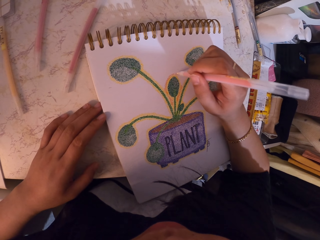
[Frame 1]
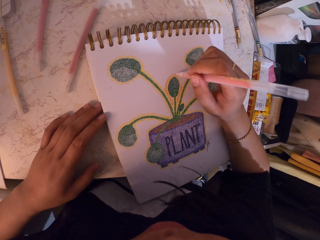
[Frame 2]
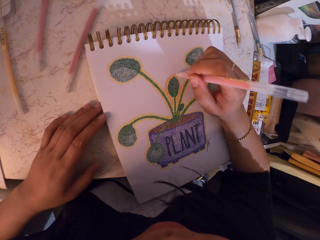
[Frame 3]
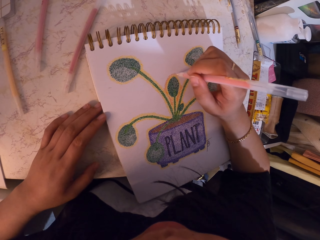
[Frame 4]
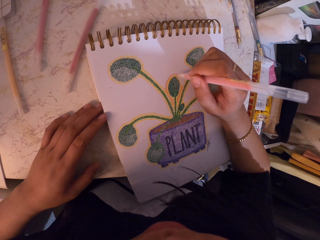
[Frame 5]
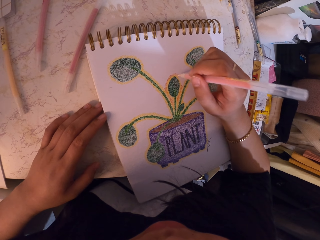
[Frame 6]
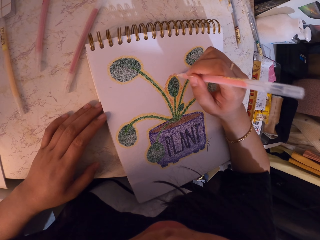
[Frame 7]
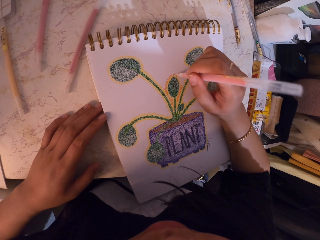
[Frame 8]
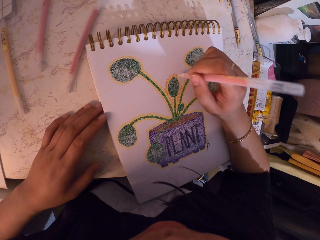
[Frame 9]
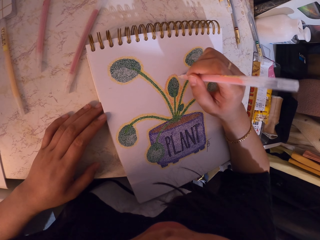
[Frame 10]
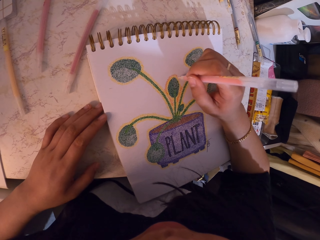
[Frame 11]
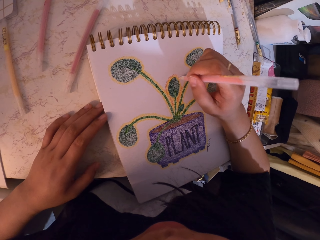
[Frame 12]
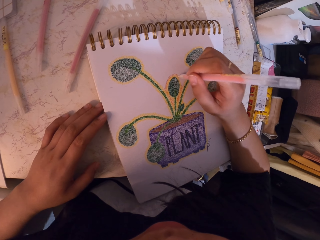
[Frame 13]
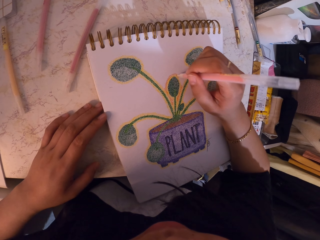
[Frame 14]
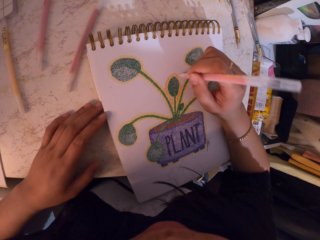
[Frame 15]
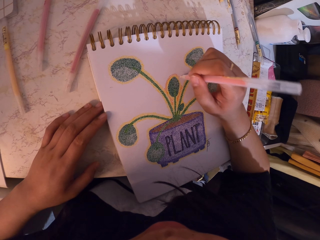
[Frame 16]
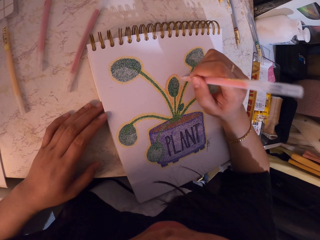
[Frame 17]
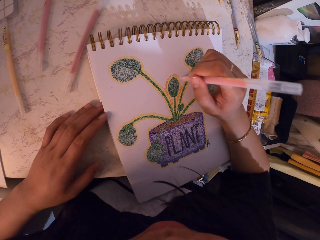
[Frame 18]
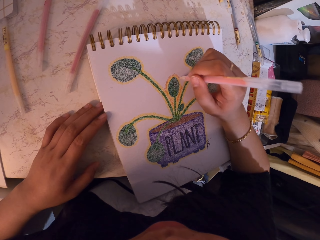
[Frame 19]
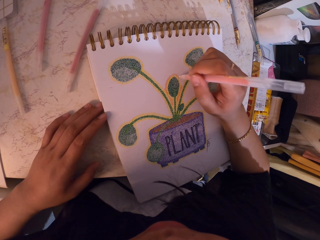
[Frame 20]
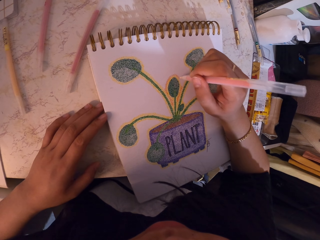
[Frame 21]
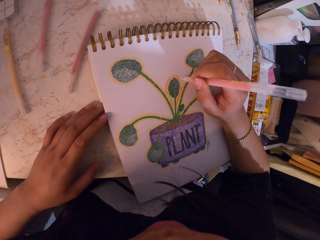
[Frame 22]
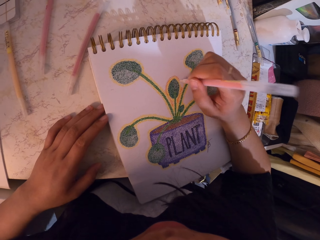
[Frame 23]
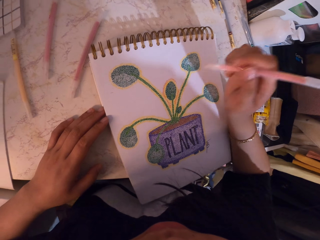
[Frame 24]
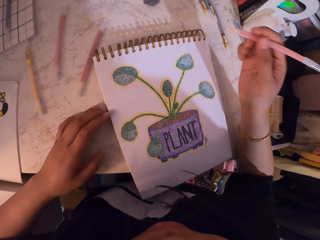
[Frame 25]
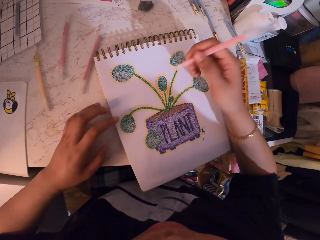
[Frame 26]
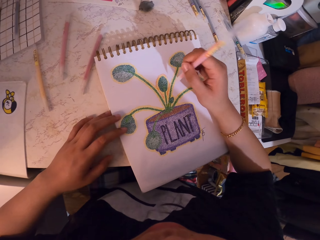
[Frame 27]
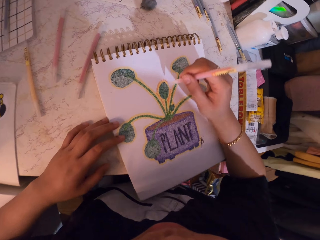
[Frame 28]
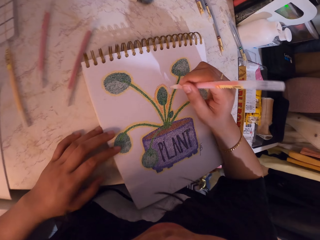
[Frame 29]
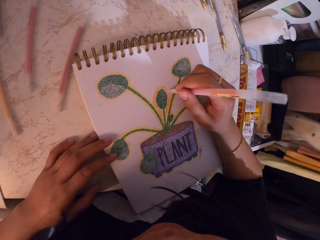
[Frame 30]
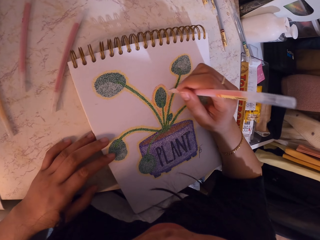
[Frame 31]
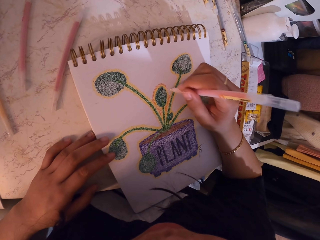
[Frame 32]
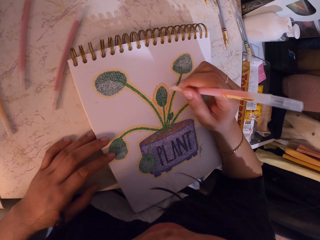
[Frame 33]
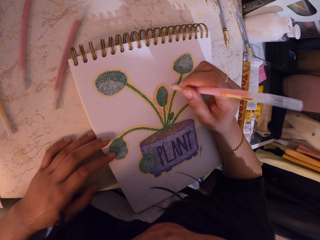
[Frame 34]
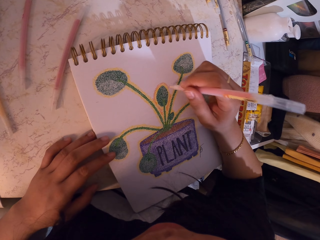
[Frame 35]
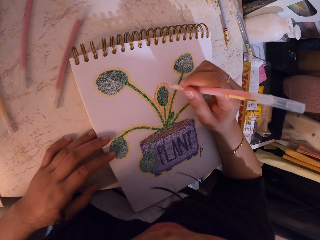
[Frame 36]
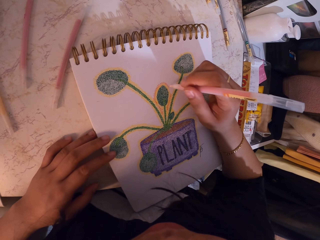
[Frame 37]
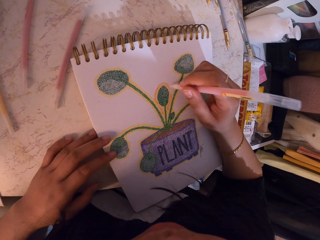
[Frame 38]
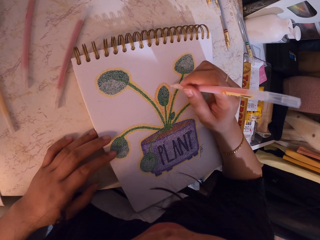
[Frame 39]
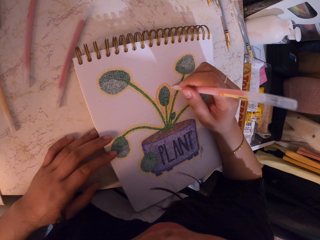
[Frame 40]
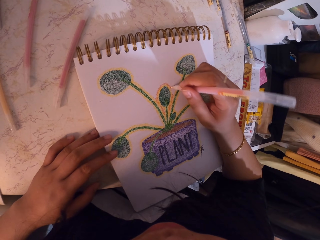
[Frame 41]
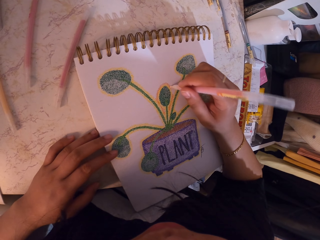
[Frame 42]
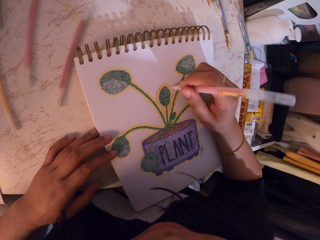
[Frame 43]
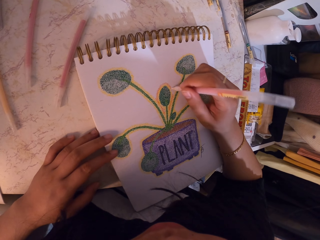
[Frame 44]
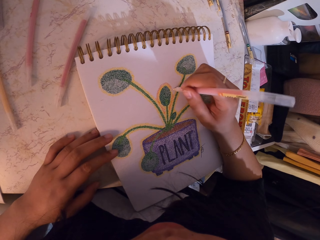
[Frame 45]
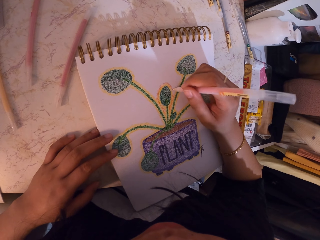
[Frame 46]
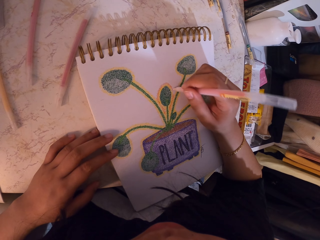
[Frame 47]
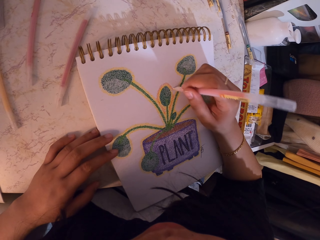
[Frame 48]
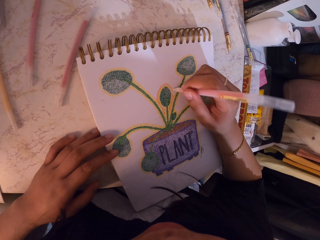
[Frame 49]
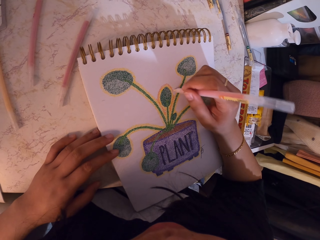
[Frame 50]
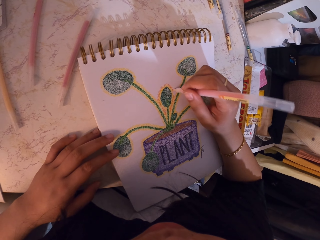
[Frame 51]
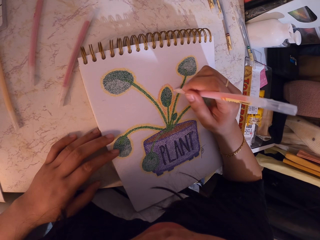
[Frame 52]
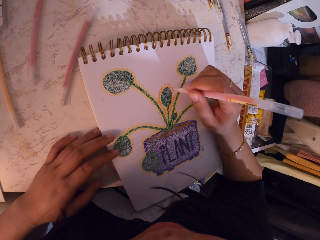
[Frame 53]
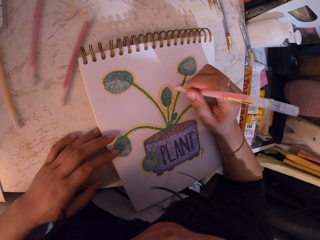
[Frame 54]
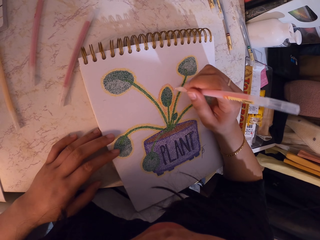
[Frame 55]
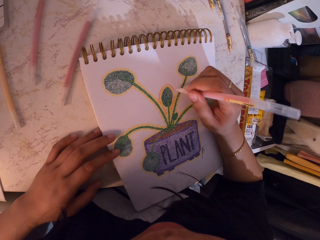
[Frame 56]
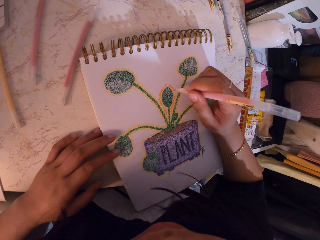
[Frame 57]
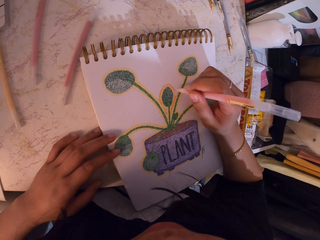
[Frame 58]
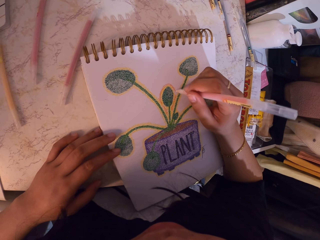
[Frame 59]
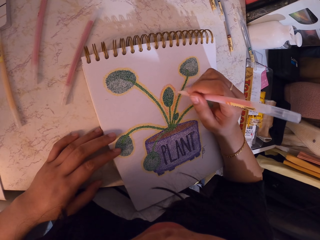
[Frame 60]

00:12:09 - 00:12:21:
The camera wearer lifts the decorating pen. They decorate a drawing on a book with the decorating pen.

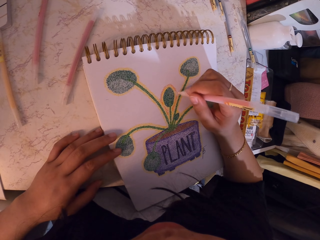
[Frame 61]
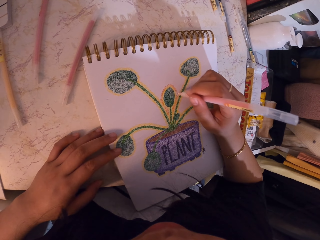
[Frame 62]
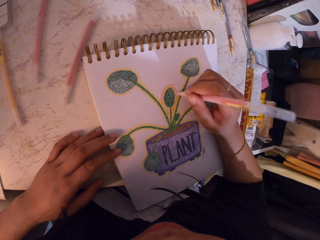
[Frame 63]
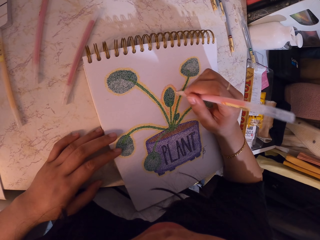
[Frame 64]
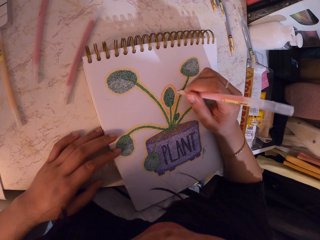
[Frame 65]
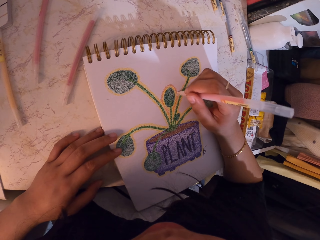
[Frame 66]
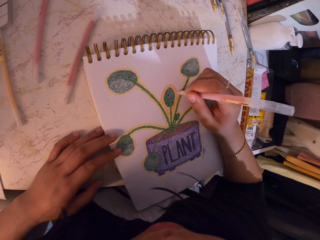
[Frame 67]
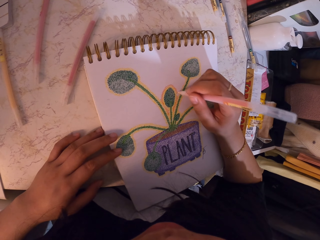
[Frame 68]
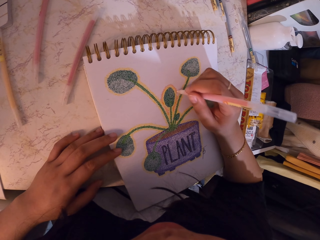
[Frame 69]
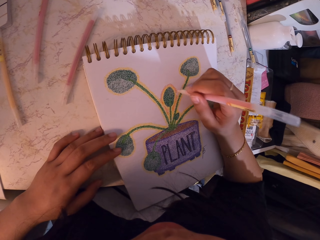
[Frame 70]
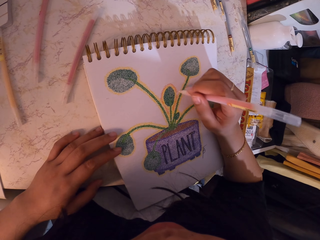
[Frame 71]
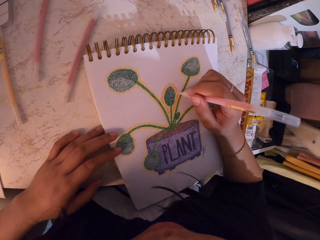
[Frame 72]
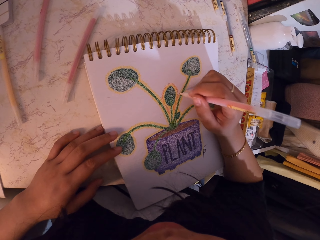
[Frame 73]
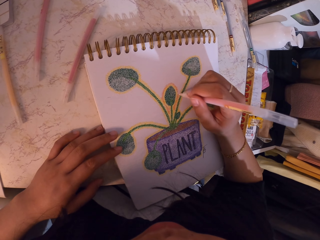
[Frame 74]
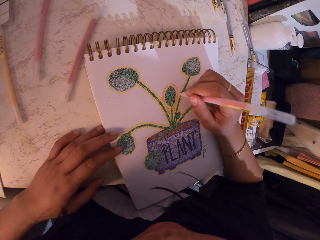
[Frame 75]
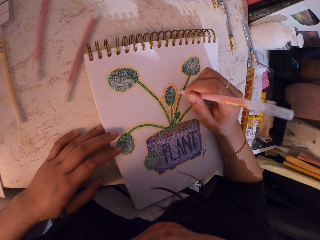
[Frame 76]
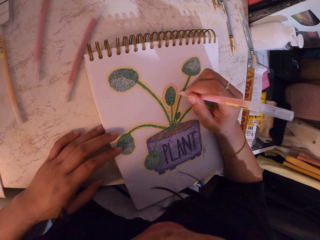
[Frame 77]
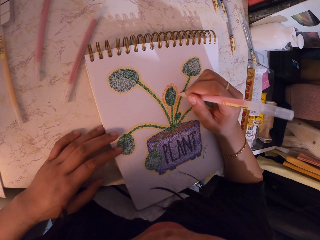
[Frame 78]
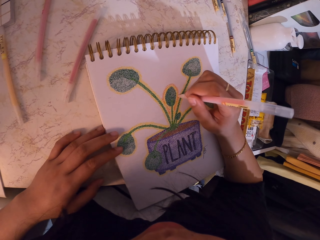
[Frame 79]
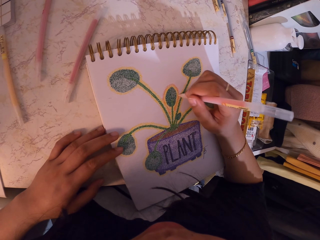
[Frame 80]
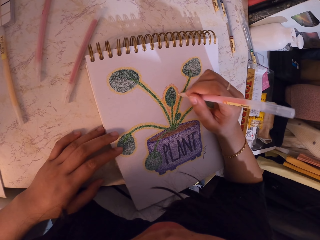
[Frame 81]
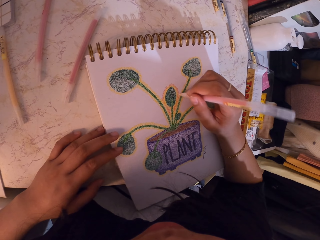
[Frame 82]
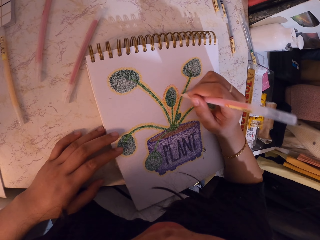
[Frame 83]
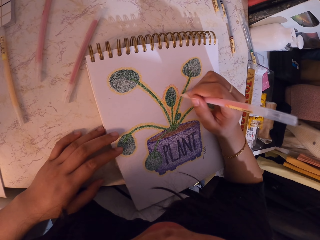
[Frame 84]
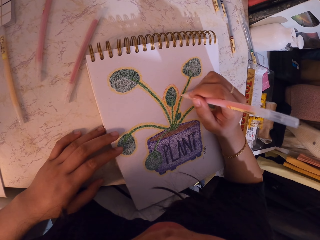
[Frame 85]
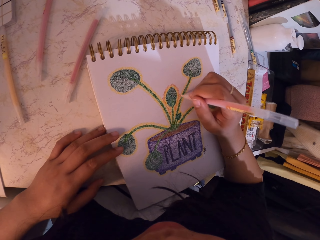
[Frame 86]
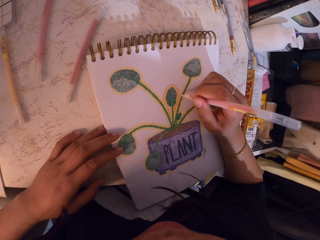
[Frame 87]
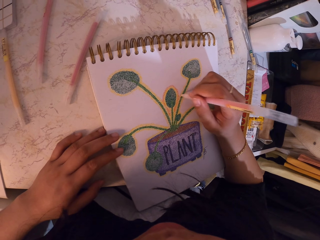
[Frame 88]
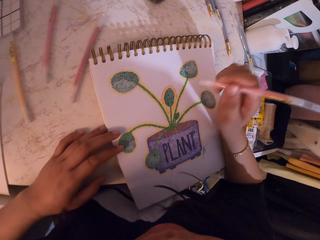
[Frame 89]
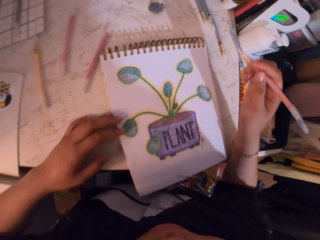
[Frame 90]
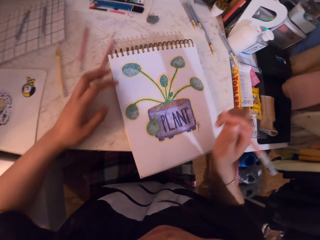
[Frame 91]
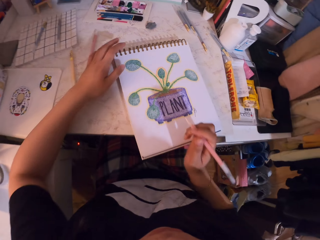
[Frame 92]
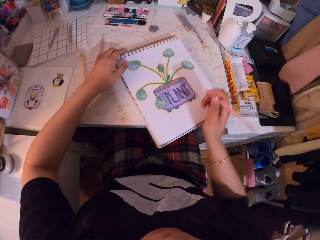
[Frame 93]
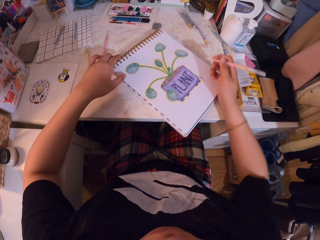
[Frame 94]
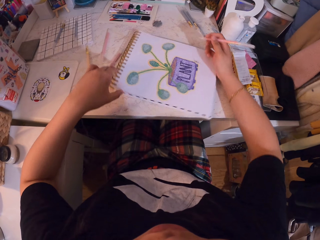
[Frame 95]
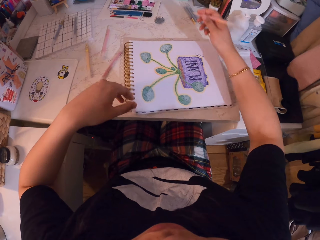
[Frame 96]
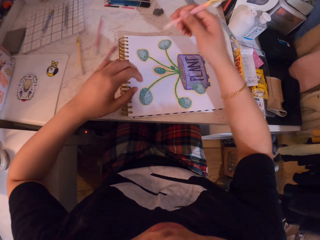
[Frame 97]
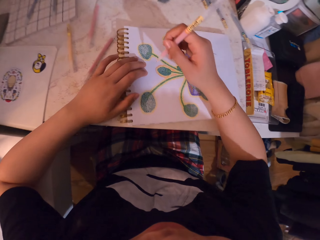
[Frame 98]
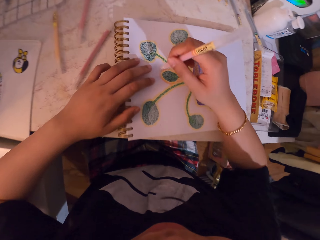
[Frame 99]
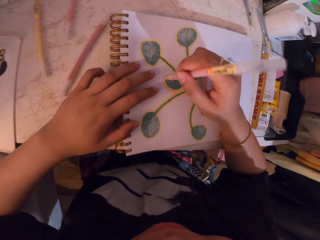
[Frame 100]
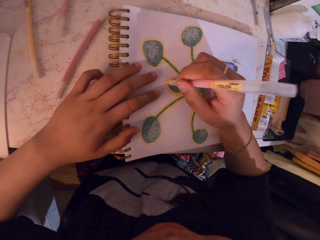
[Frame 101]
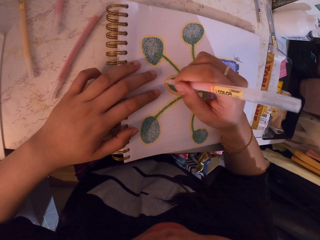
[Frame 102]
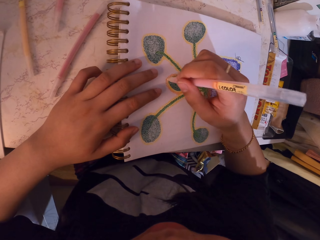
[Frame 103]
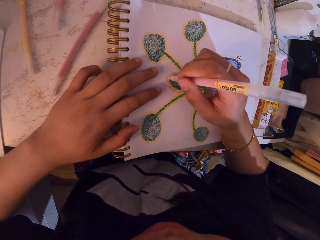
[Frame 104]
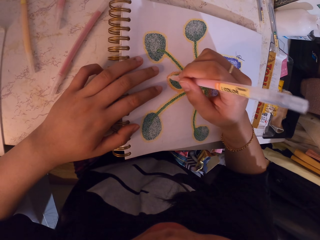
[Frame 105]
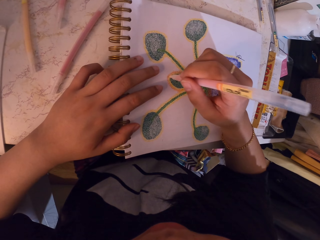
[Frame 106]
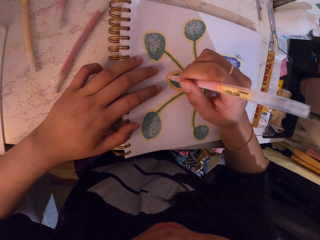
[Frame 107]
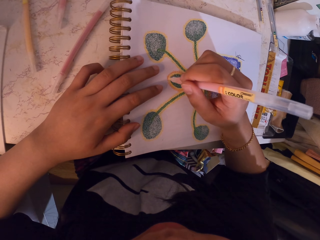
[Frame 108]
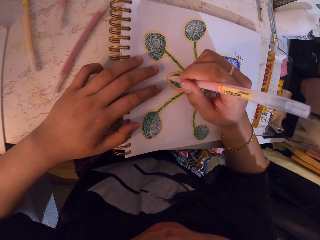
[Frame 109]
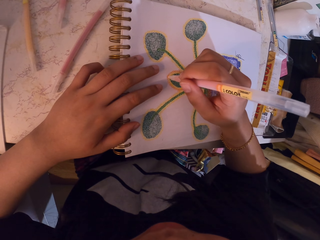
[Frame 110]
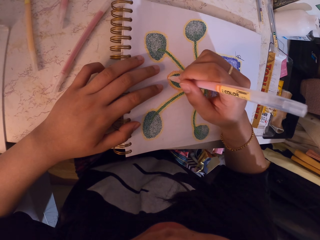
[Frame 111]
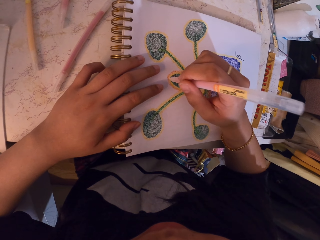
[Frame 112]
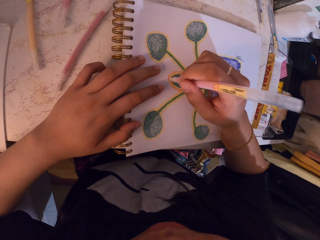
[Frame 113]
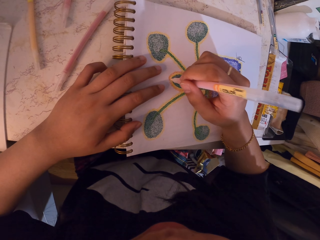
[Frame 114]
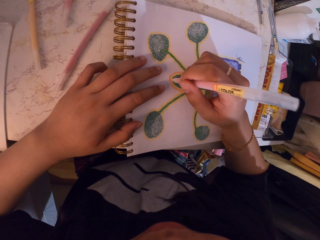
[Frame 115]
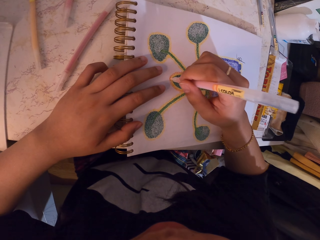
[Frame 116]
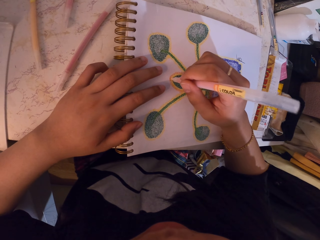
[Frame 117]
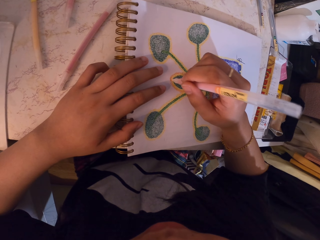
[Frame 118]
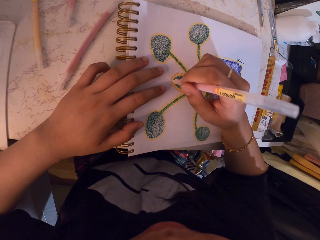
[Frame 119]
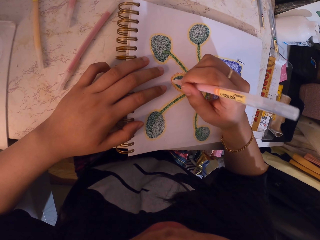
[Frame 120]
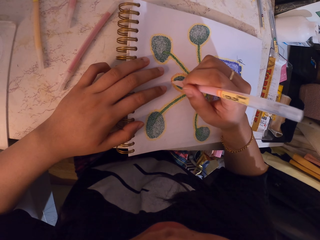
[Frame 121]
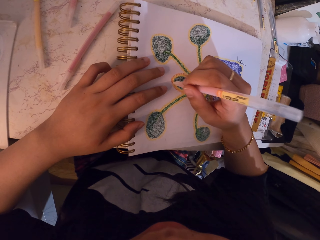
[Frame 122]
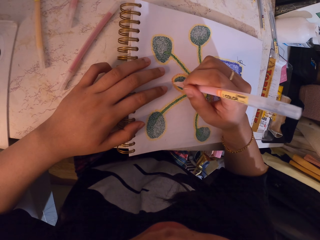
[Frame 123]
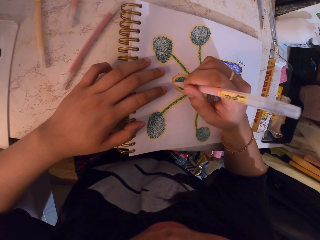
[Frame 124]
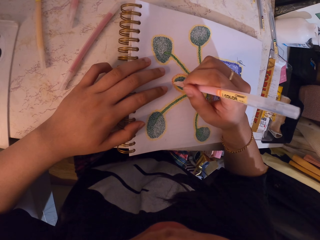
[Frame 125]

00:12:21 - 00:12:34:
The camera wearer turns the book on the table. They decorate a drawing on the book with a decorating pen.
